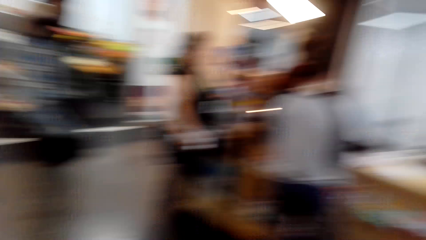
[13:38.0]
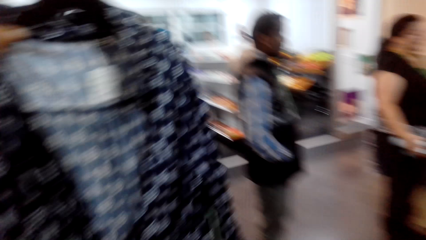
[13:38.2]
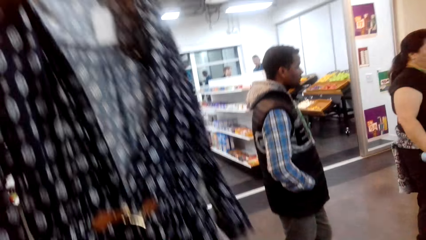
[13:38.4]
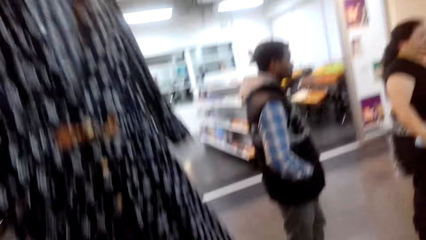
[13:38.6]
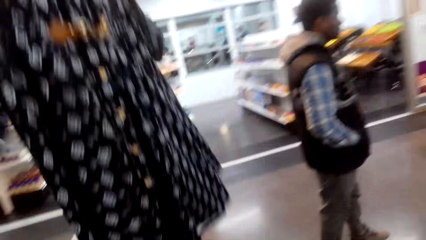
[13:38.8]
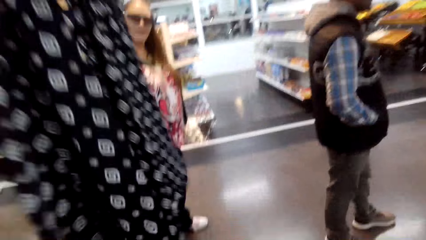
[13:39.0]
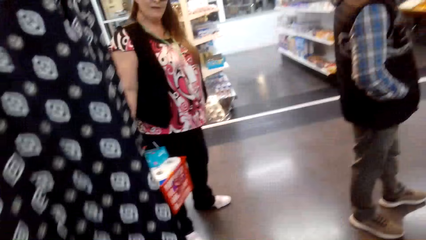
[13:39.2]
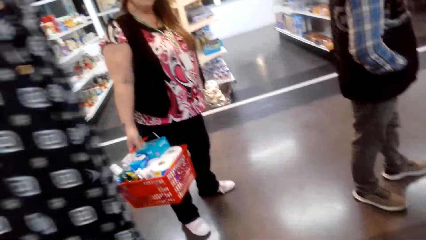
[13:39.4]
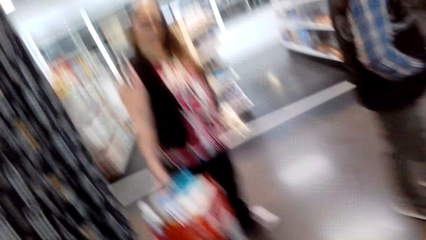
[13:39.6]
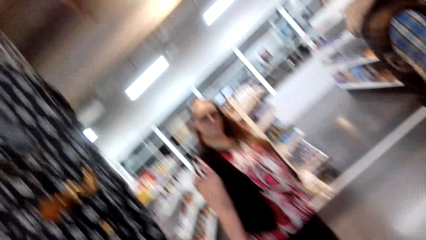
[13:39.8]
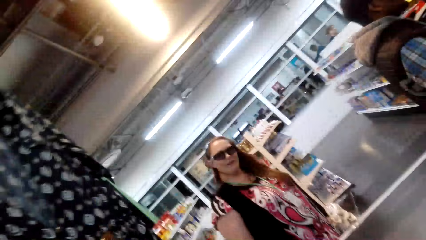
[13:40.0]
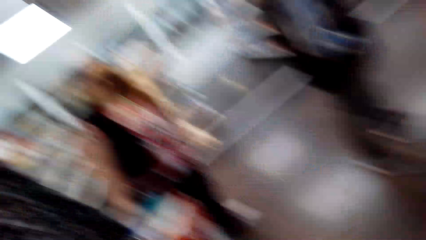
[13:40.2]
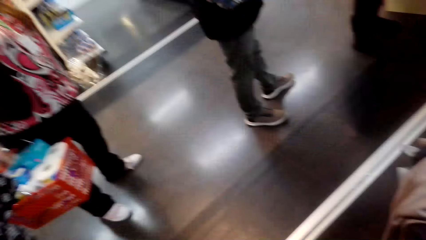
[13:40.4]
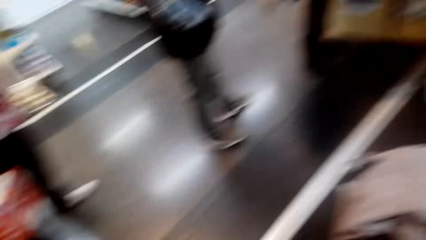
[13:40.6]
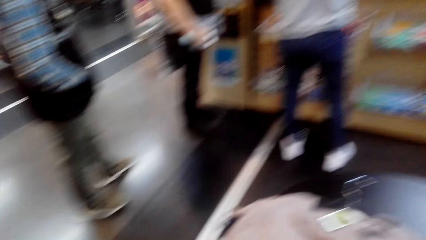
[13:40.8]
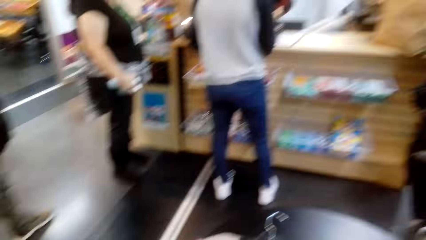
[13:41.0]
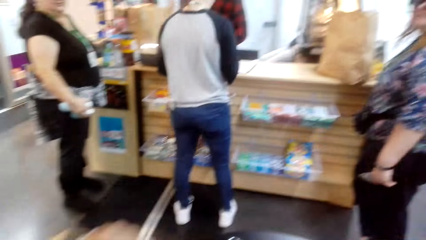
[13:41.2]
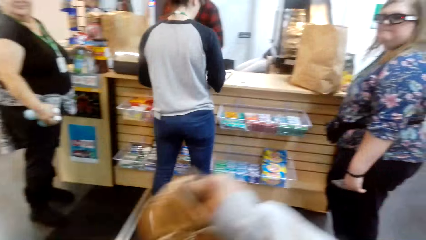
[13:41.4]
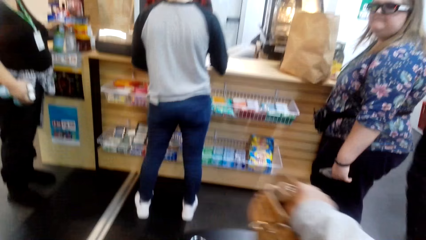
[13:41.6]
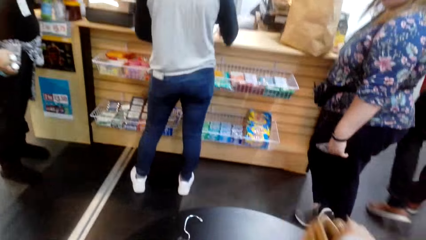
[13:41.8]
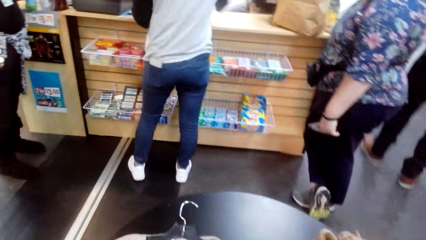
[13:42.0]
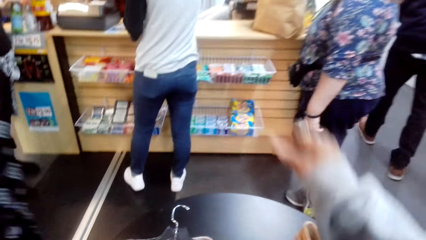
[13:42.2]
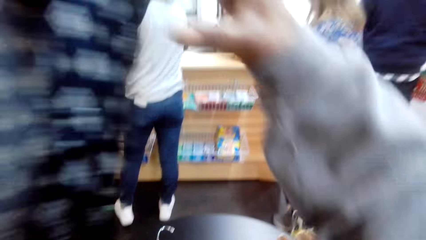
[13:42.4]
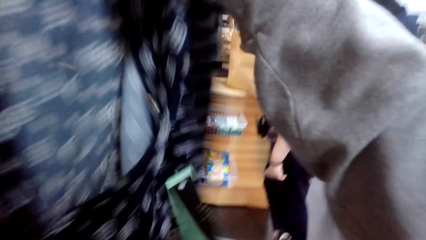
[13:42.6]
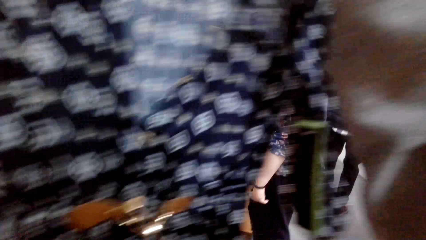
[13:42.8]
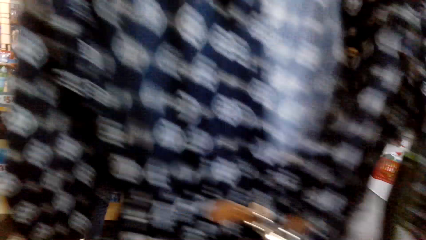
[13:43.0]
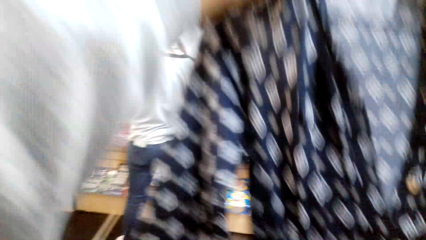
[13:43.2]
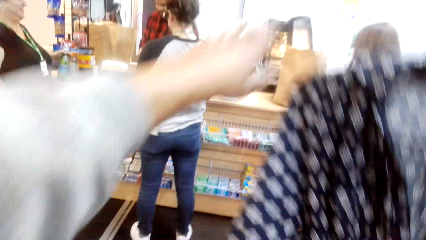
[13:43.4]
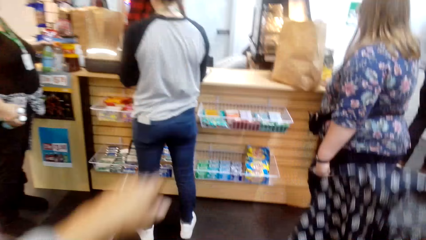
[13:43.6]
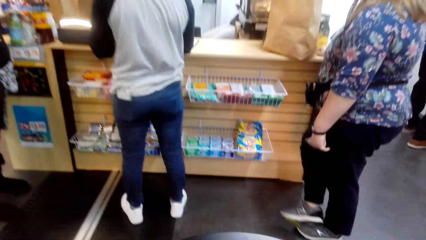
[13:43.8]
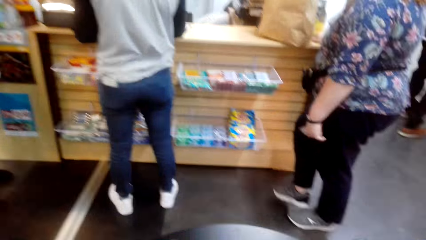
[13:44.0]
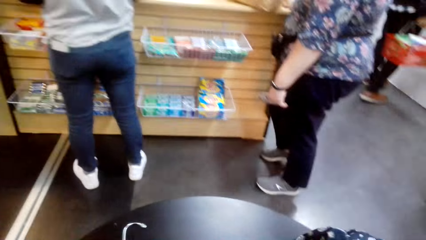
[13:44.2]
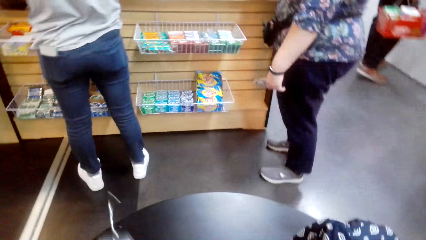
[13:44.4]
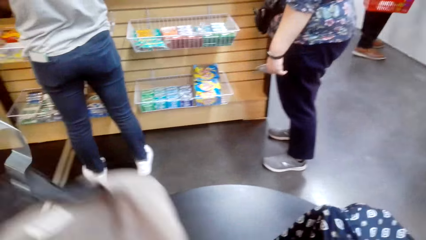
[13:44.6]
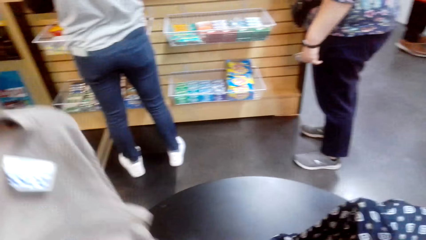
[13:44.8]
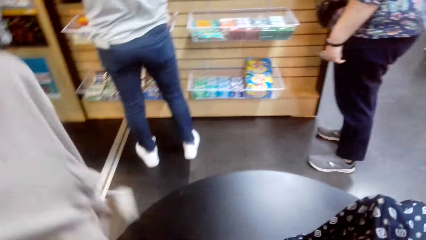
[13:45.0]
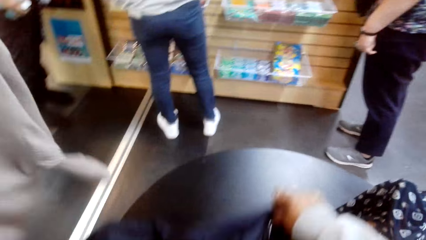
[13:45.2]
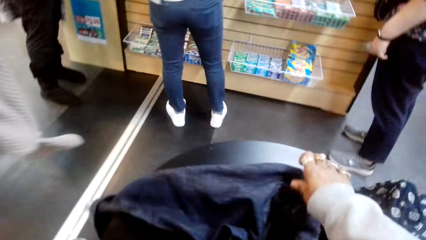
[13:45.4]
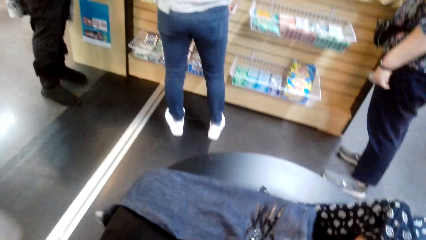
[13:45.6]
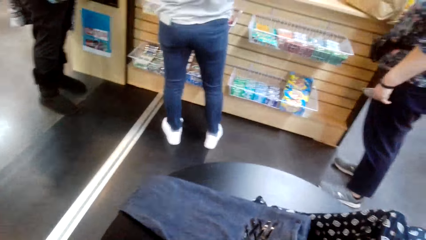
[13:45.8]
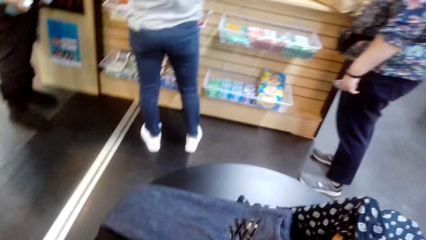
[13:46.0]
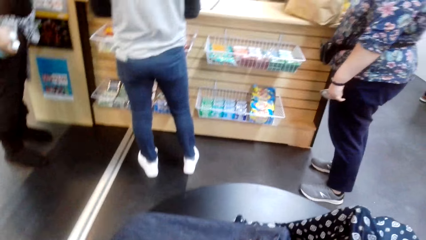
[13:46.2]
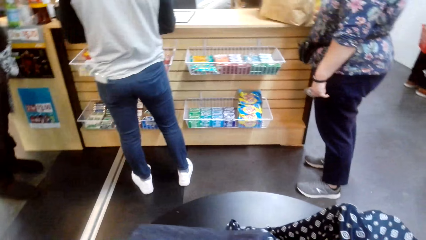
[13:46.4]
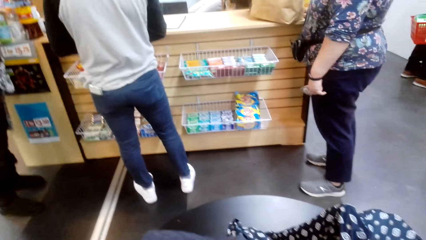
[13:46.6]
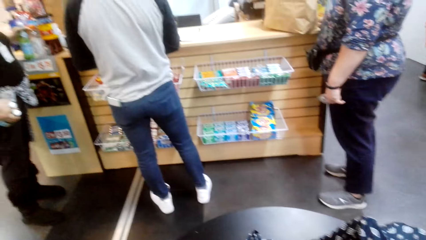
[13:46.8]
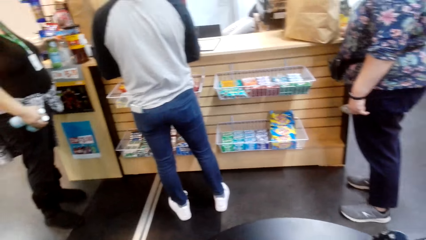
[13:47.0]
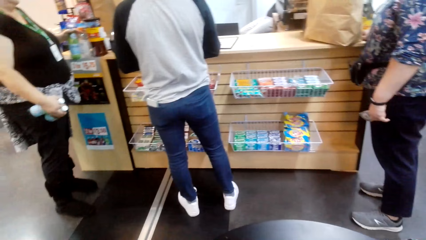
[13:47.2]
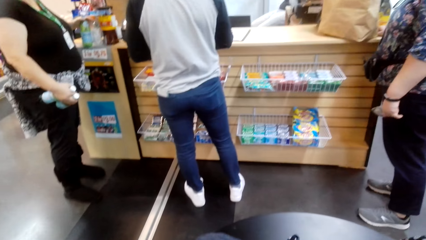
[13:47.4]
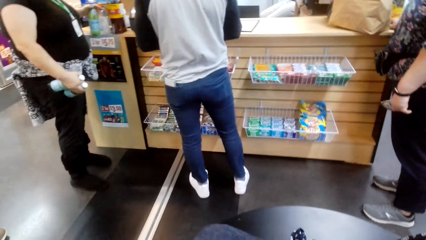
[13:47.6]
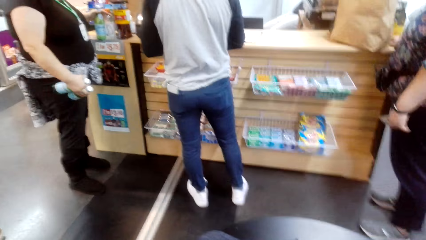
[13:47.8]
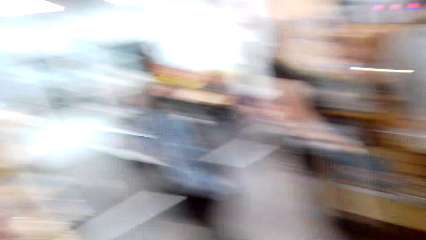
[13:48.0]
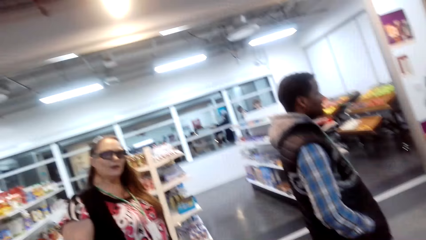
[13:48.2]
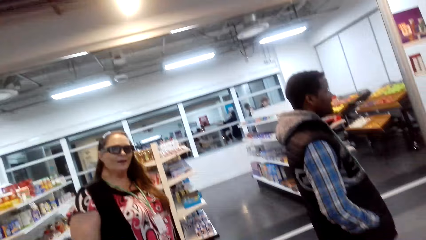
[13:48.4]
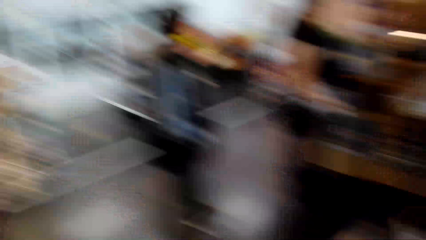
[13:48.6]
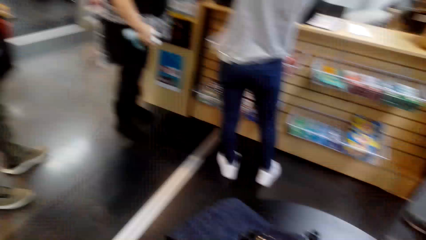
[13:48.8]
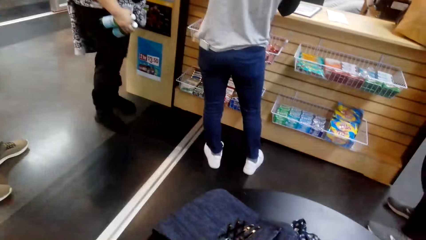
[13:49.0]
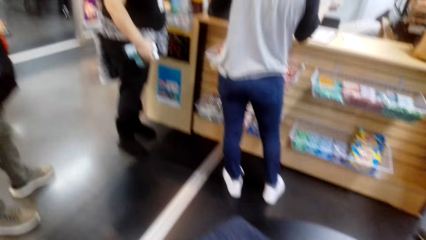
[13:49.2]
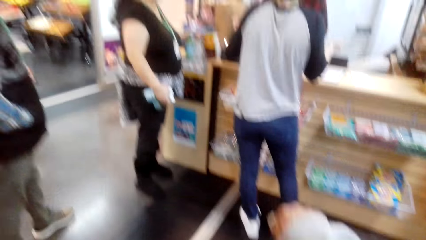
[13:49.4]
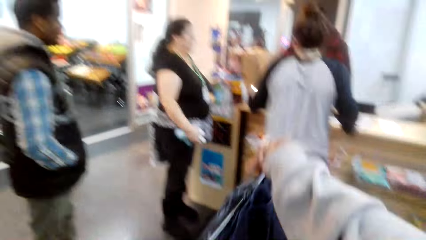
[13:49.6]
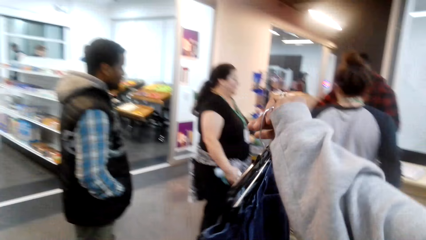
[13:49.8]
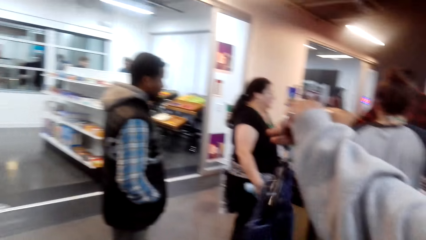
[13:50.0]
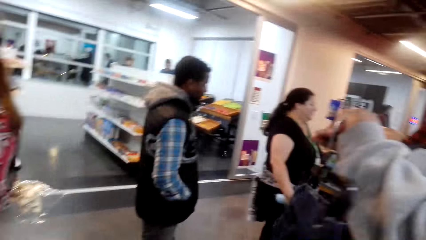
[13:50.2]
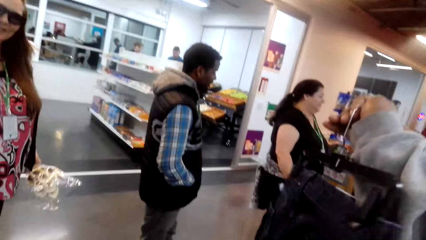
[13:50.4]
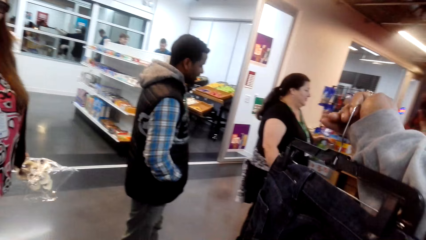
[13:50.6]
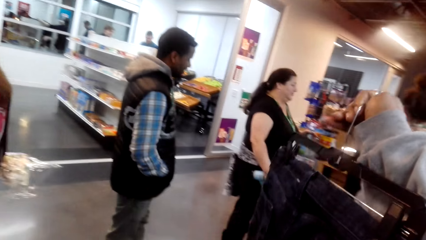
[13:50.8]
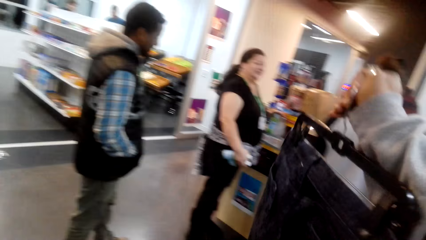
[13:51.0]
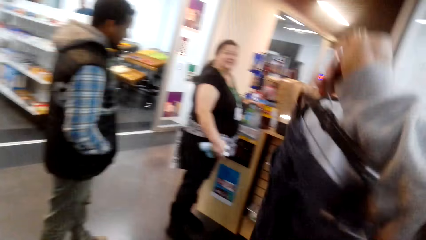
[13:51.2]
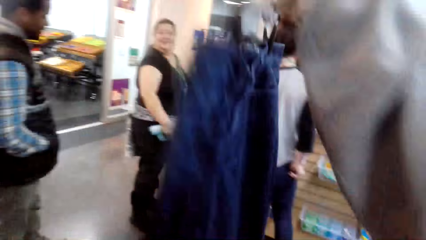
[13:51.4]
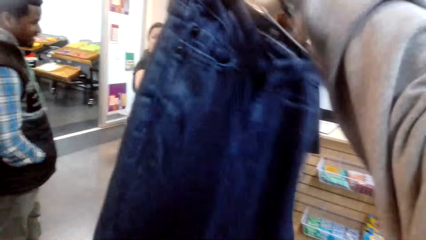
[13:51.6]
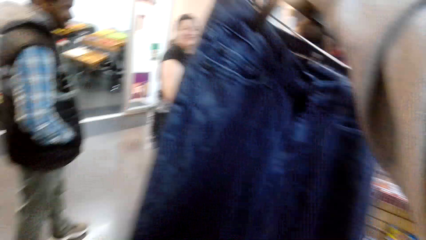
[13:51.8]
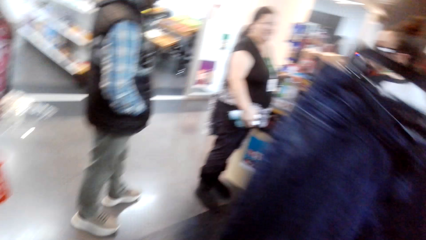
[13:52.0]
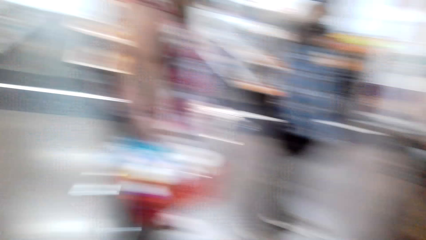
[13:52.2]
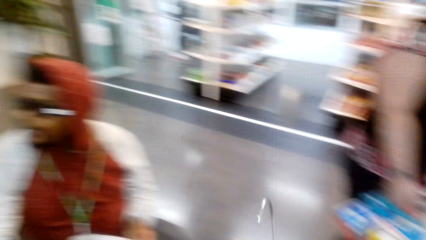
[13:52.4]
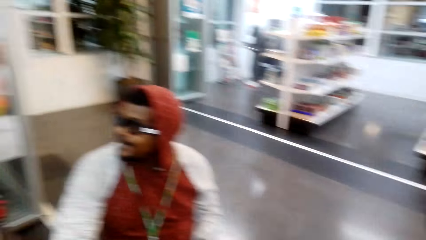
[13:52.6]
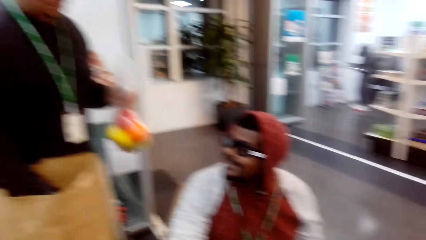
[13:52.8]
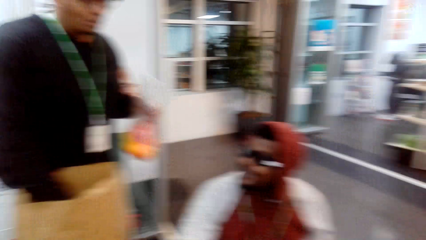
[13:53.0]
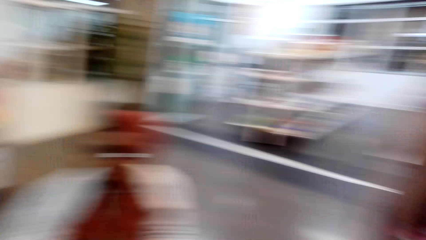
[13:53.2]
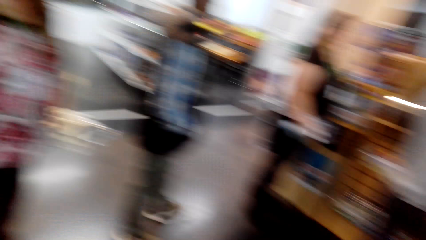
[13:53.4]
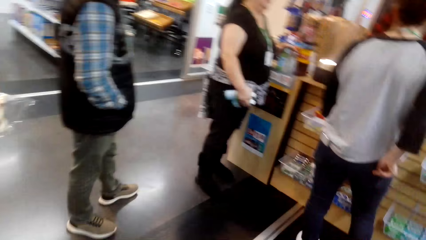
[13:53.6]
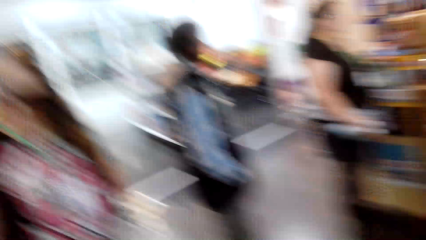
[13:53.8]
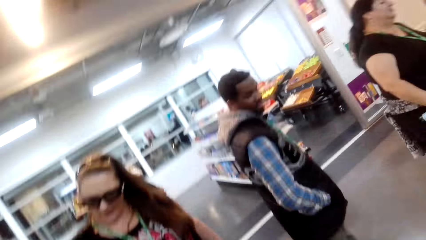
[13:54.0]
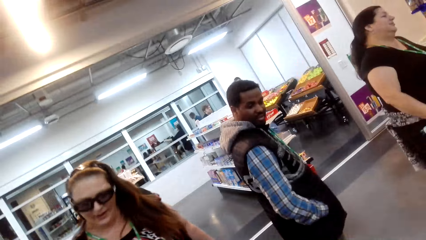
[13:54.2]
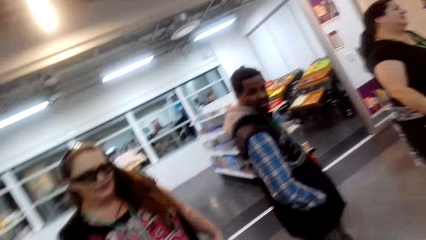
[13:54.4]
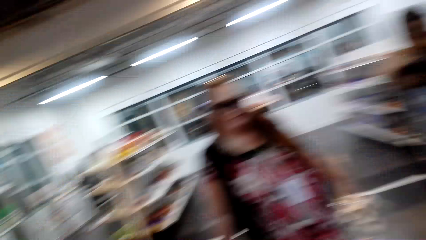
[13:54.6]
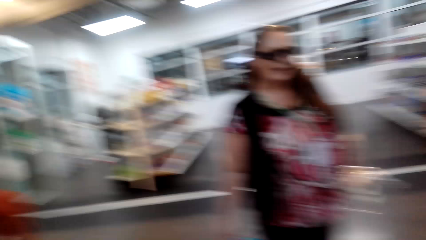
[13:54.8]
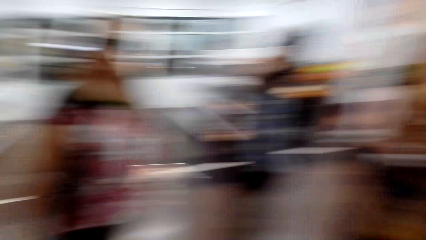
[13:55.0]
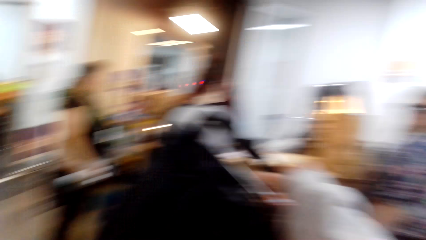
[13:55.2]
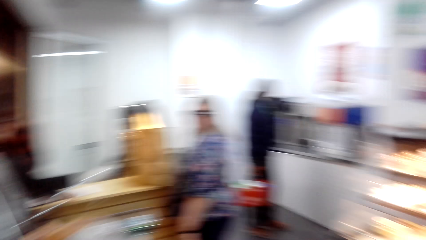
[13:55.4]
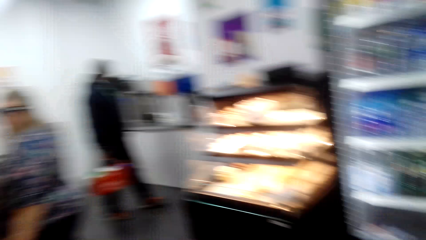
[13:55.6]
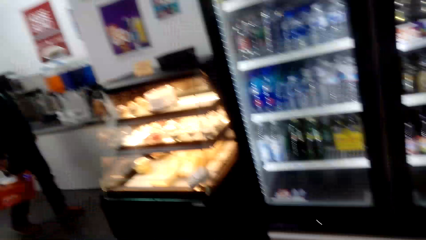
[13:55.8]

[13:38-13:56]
The camera wearer raises the cloth with his left hand. He moves something with his right hand. He passes the cloth to his right hand. He puts the cloth on the table. He lifts the pants up. He looks around. He lifts up a trouser. He looks around. He moves his head.
